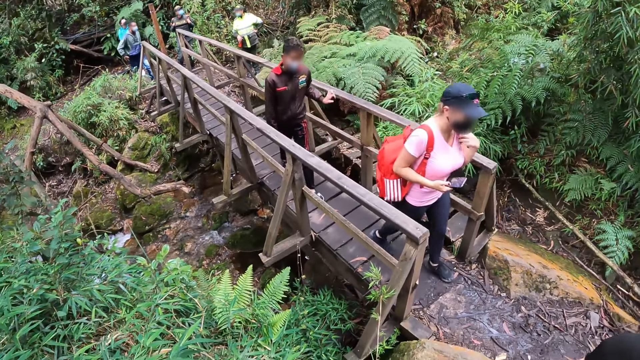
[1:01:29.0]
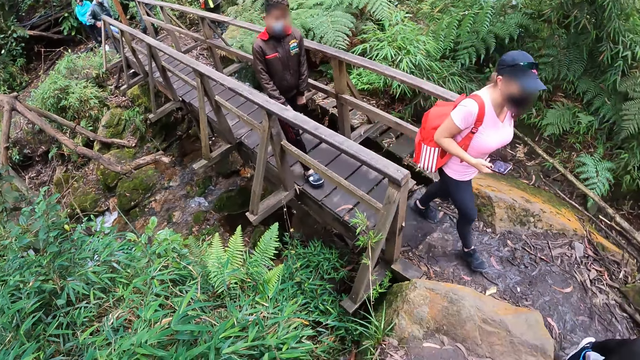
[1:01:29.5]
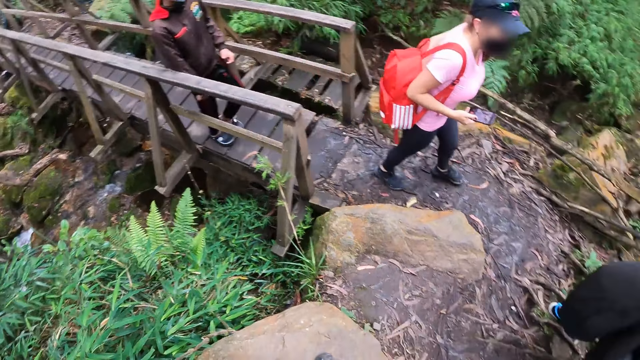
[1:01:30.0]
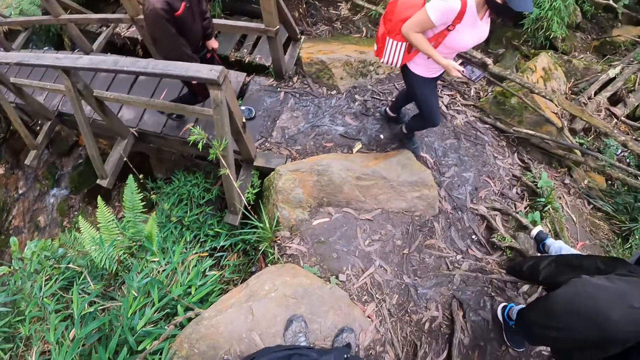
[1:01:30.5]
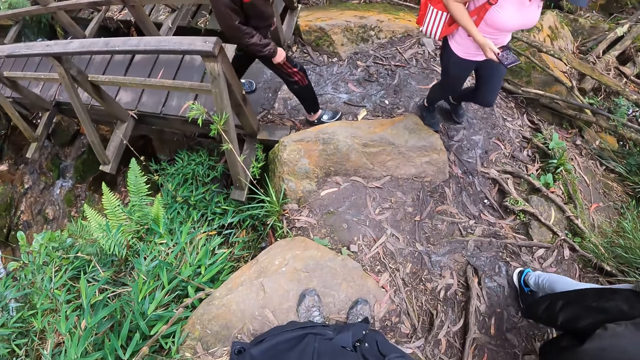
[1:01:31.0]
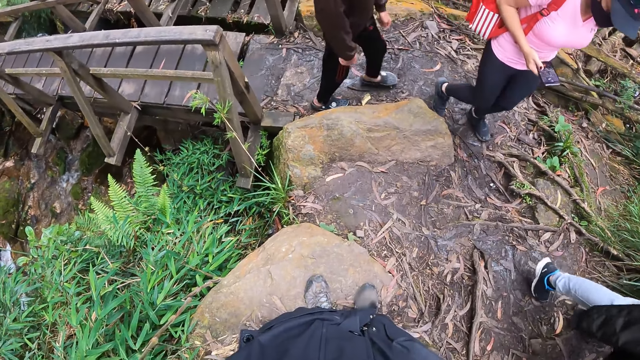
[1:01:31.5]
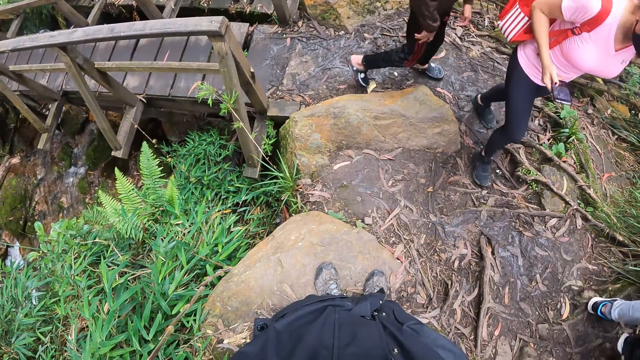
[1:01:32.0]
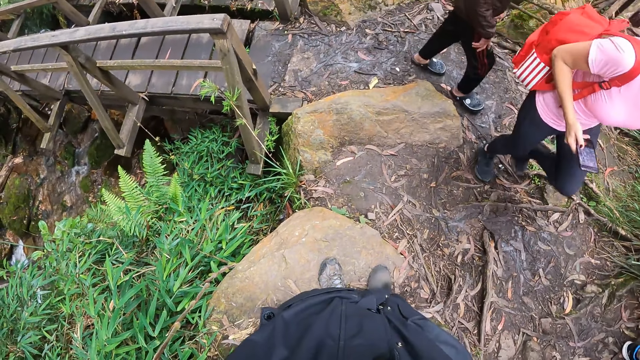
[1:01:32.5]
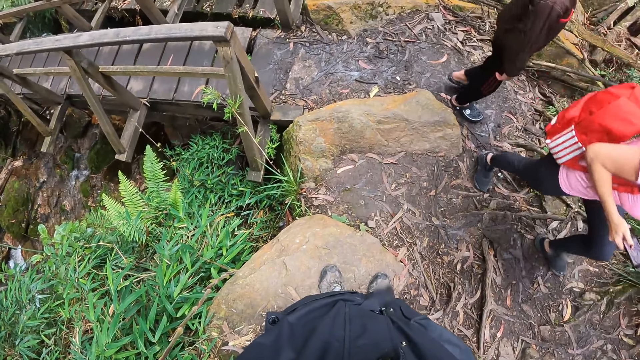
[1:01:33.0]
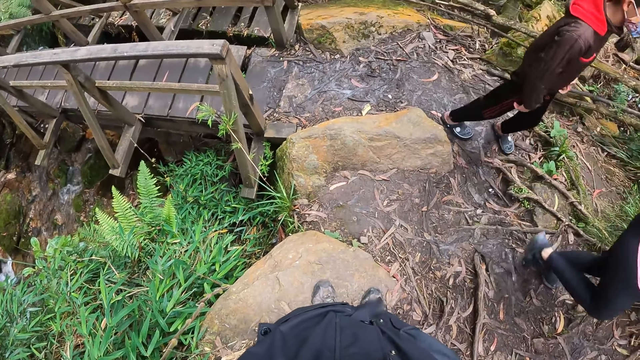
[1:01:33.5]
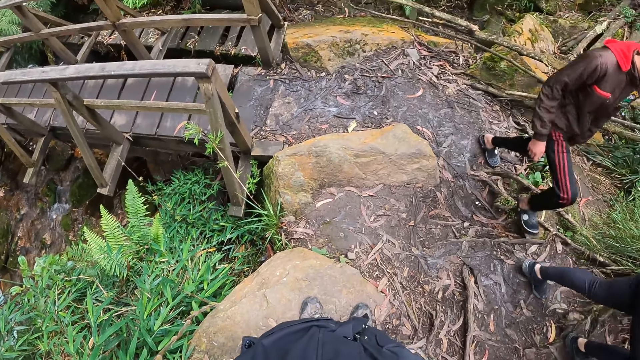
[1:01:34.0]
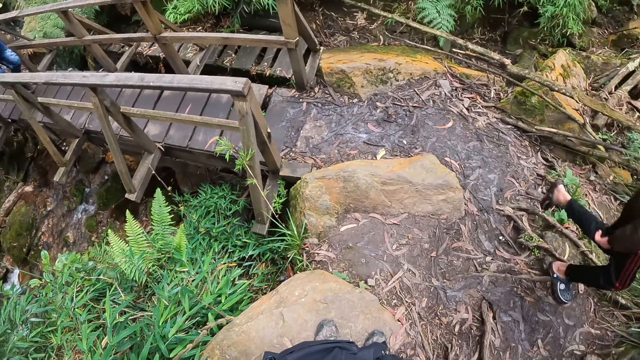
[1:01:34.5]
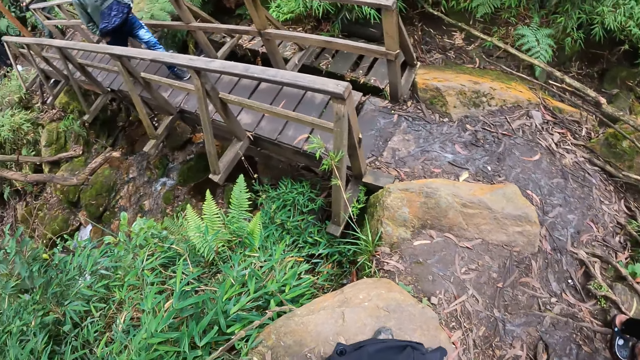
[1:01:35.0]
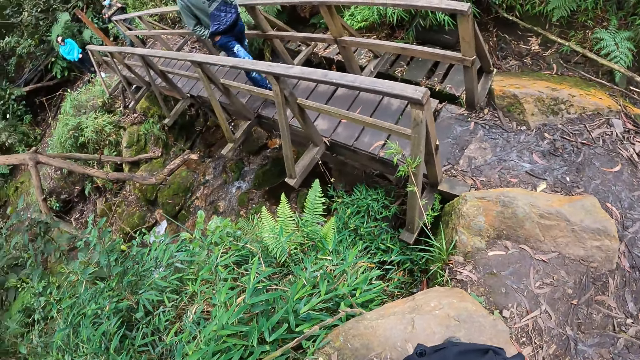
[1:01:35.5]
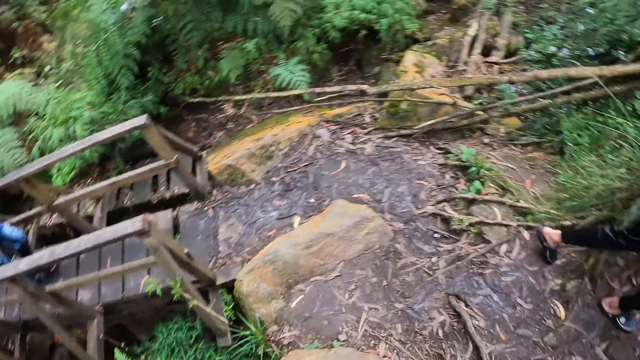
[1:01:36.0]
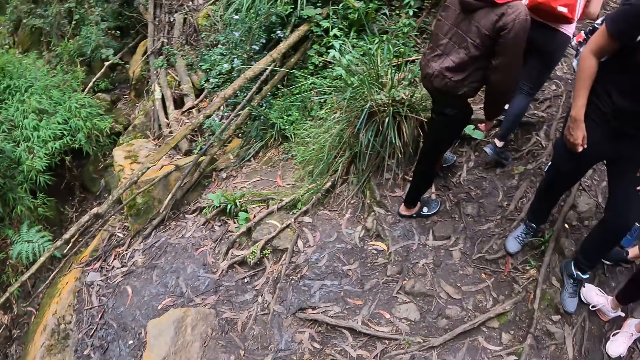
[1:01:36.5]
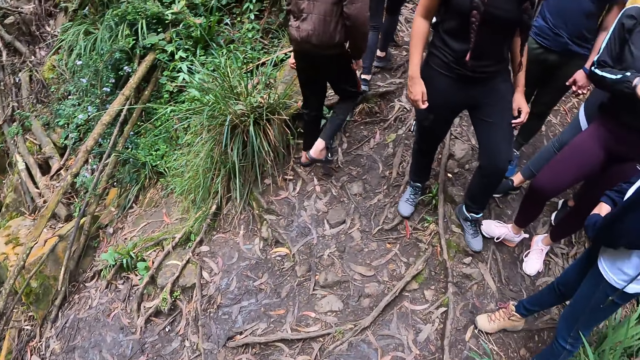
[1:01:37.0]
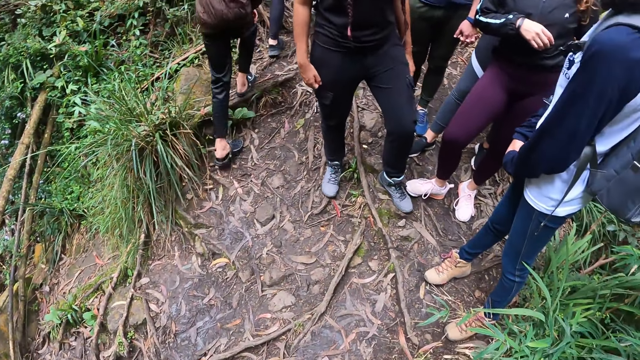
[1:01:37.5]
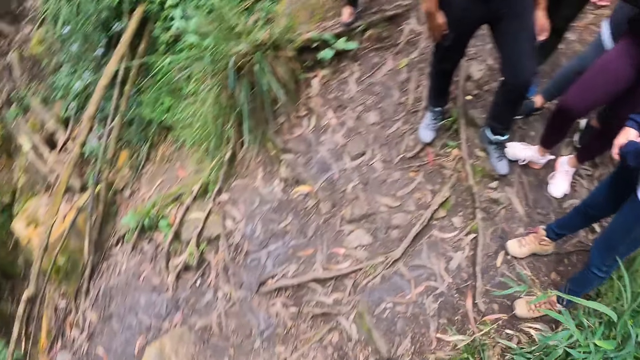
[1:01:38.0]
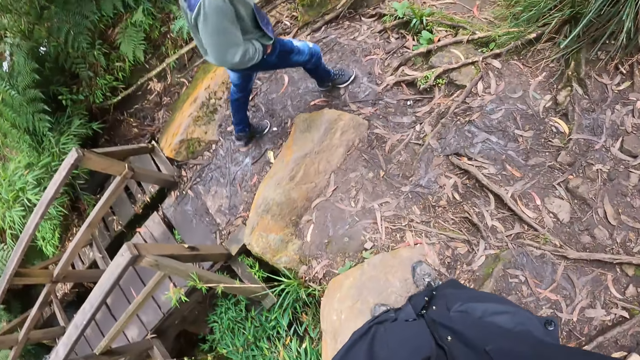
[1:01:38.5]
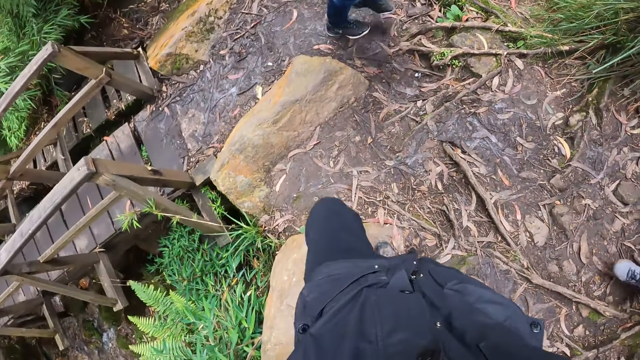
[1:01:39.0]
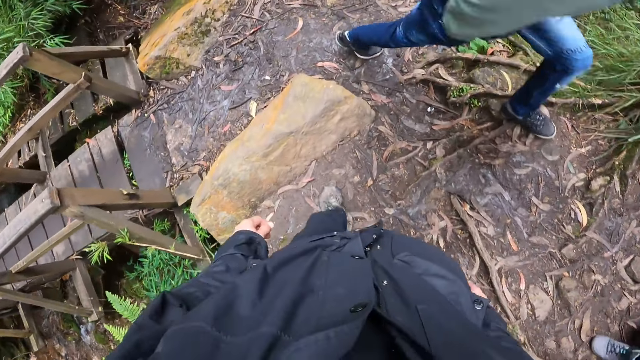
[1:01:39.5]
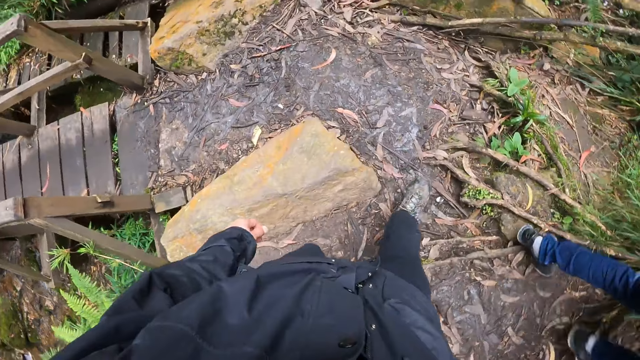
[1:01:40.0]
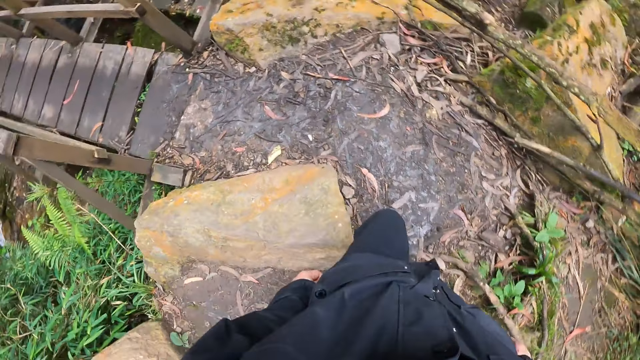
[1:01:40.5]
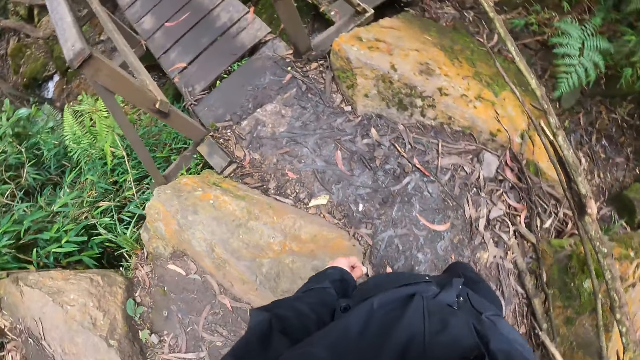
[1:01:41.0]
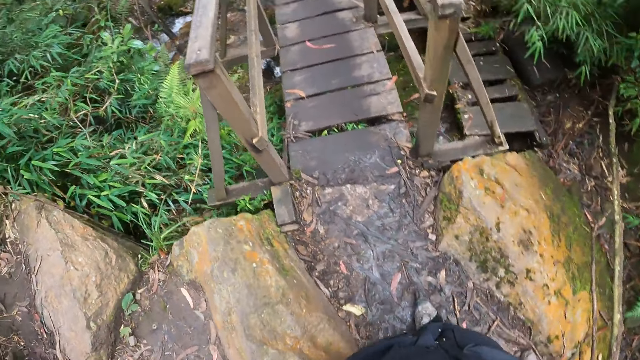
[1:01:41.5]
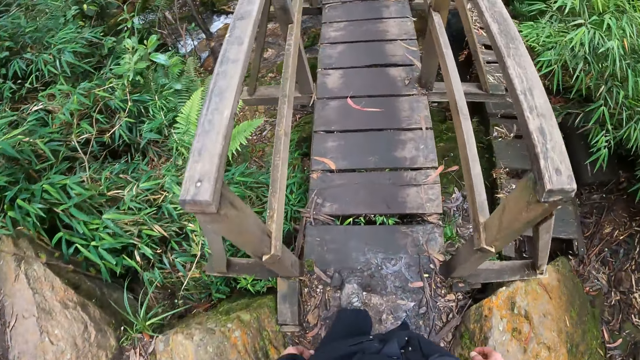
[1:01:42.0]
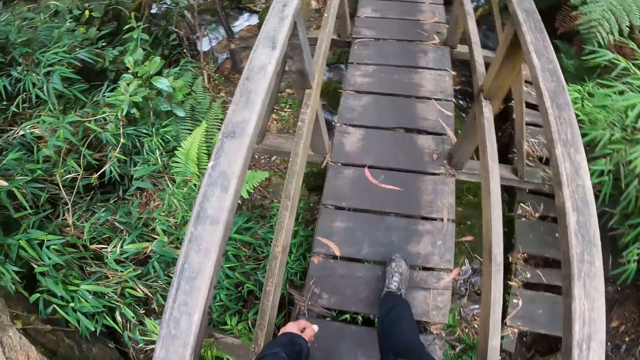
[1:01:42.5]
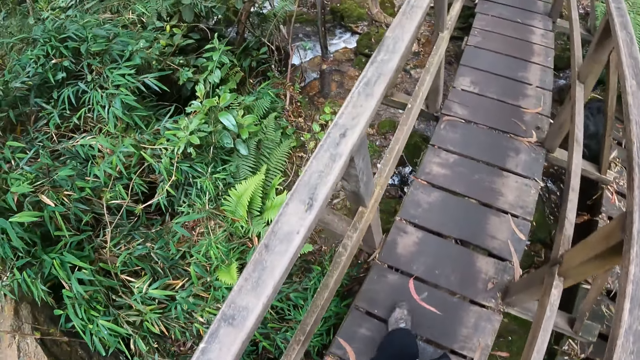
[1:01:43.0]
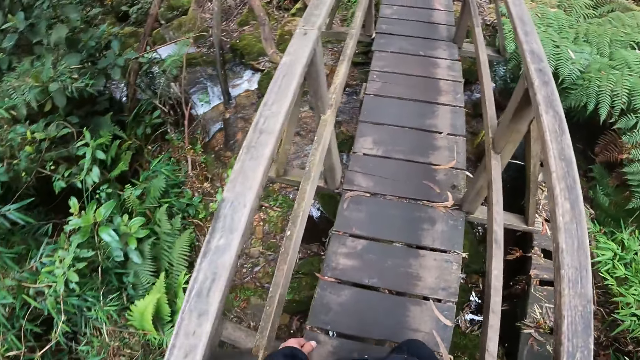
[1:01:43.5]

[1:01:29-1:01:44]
The camera wearer looks at the women. They walk across the wooden bridge.

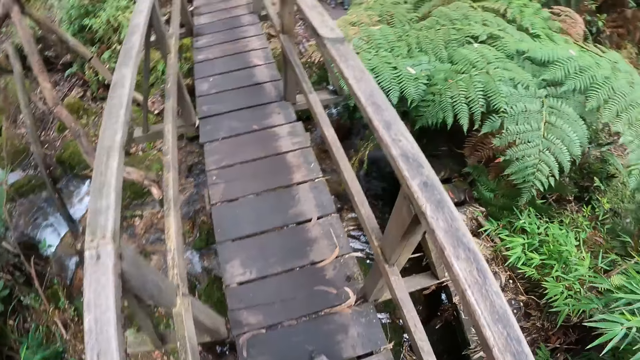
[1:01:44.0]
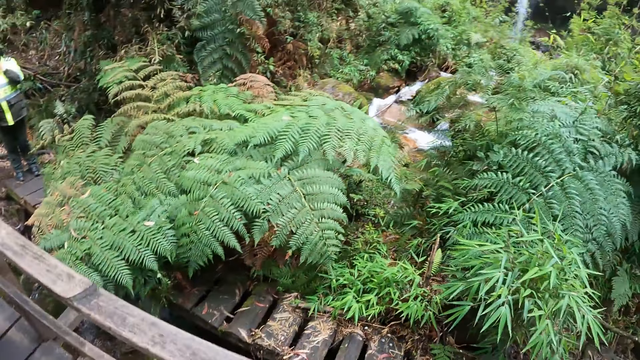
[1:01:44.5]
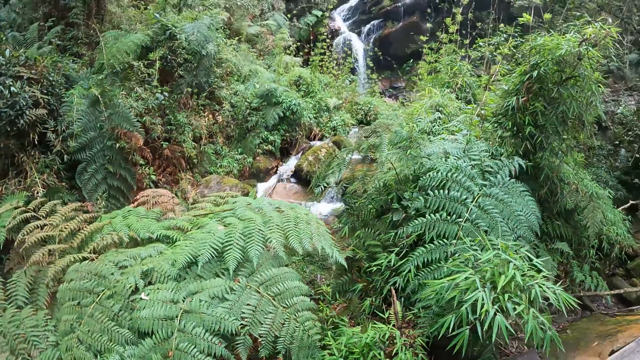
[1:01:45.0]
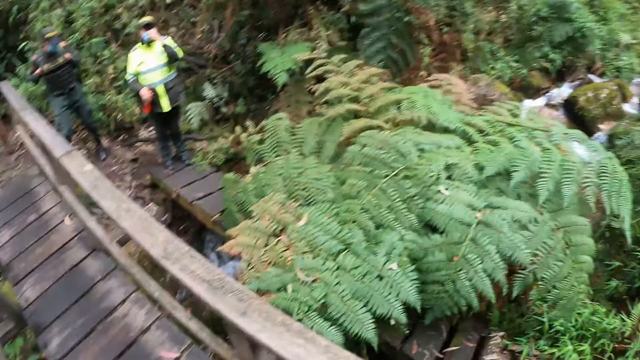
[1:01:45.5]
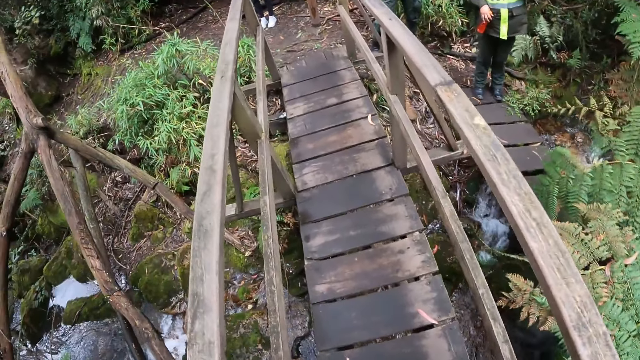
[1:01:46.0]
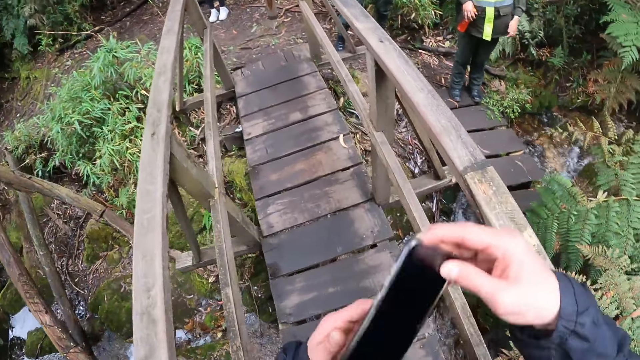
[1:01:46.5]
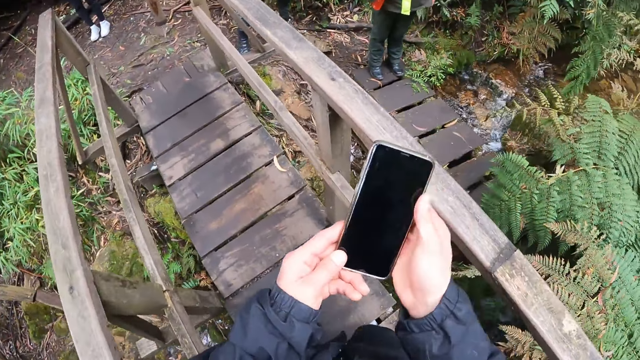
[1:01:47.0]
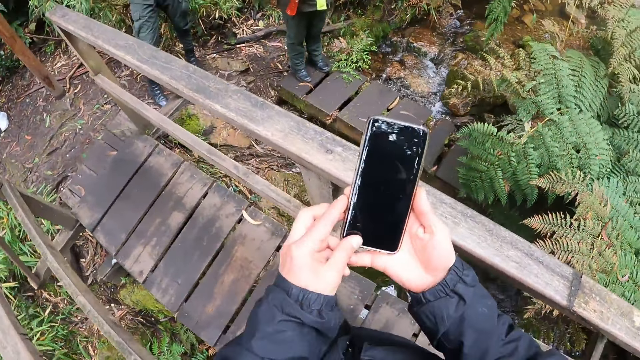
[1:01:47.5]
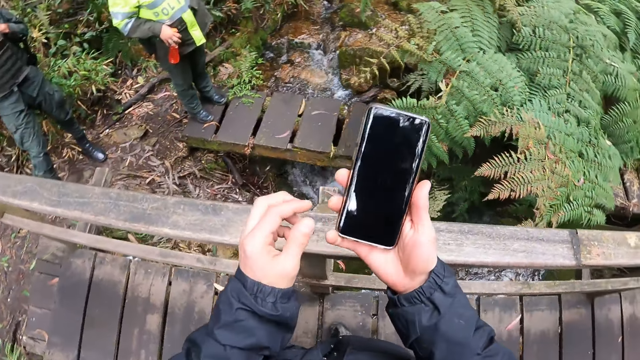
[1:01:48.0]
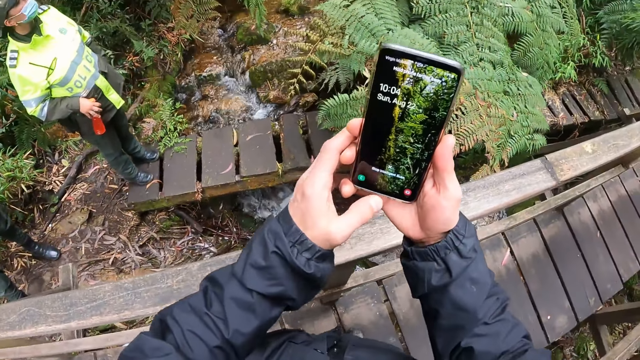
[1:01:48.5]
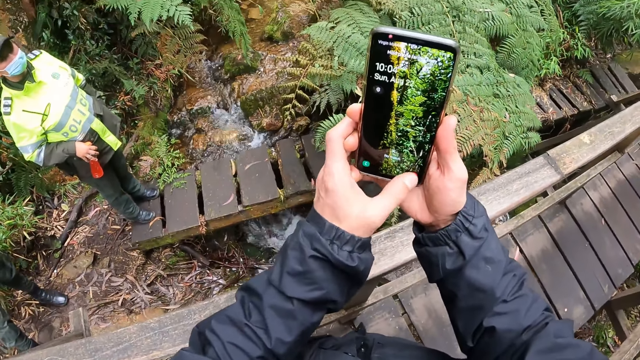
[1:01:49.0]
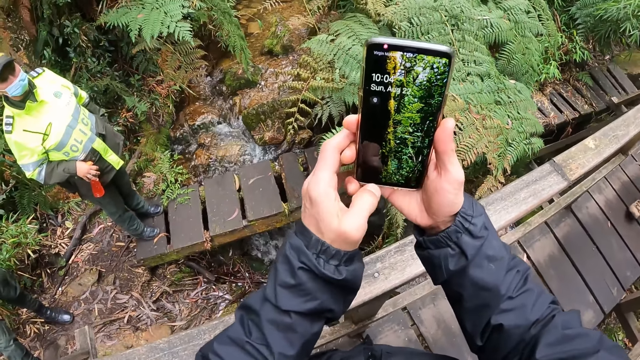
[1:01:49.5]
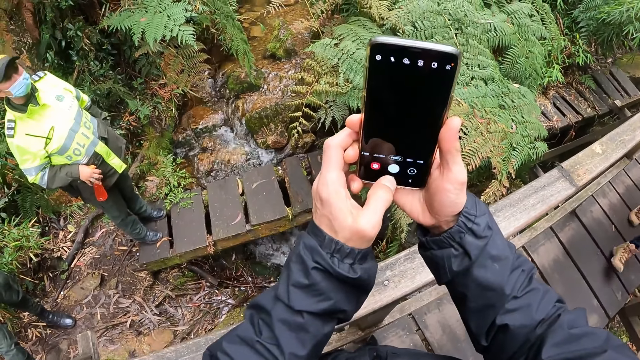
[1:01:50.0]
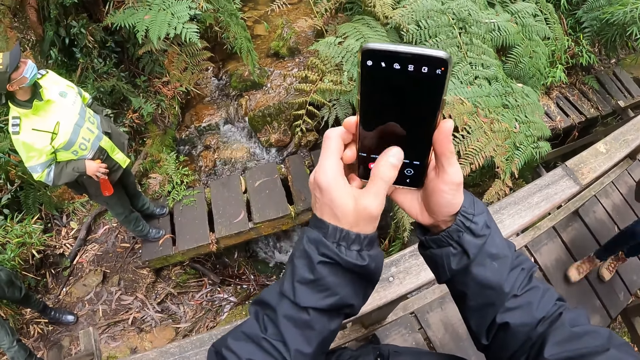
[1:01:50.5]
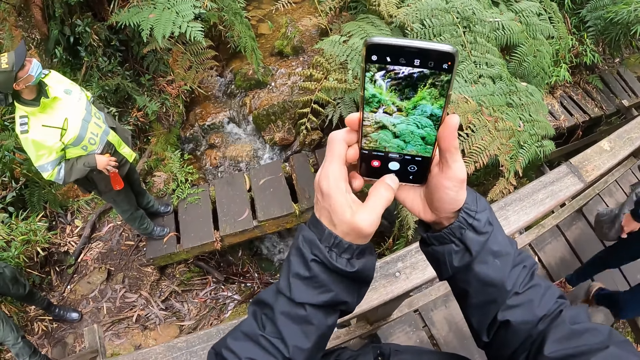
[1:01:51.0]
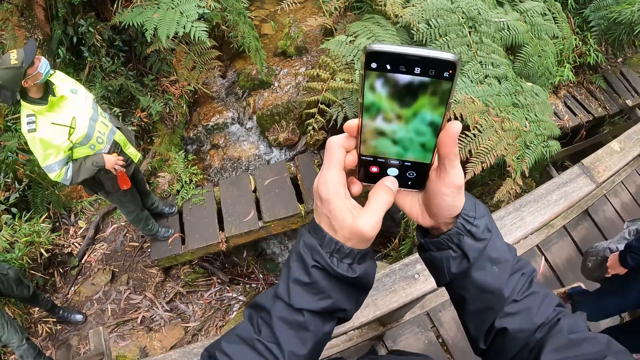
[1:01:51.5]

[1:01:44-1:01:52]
The camera wearer looks at the waterfall. He picks up his phone. He holds the phone with both hands. He uses the phone. He takes a video with the phone.
